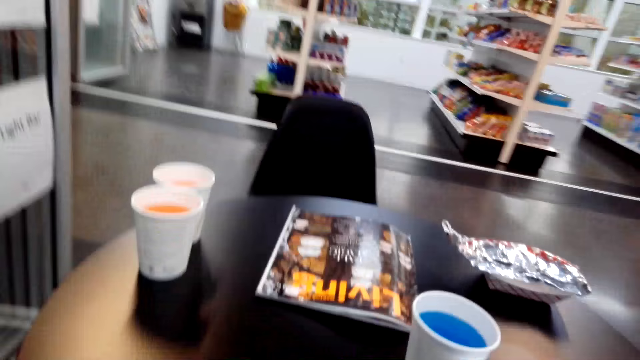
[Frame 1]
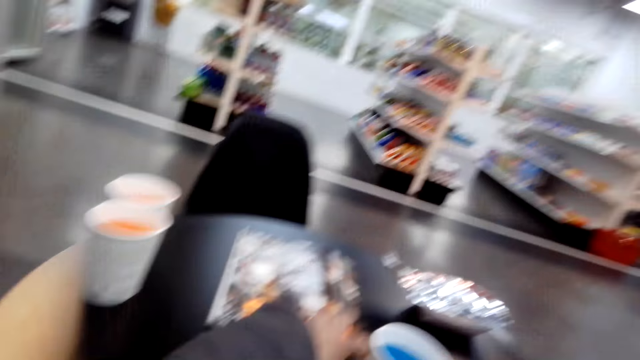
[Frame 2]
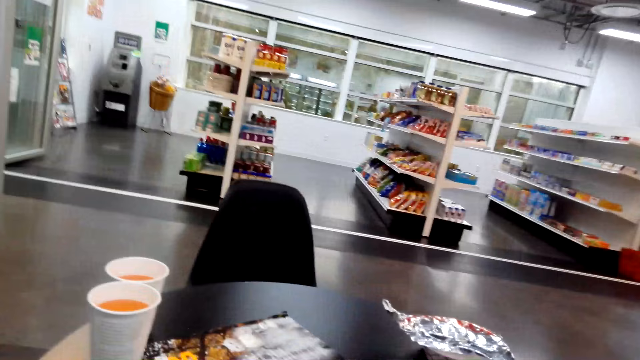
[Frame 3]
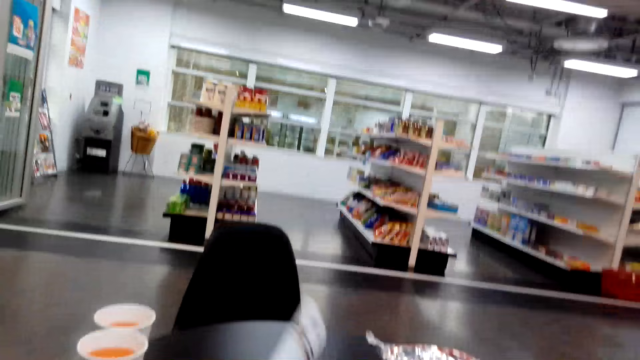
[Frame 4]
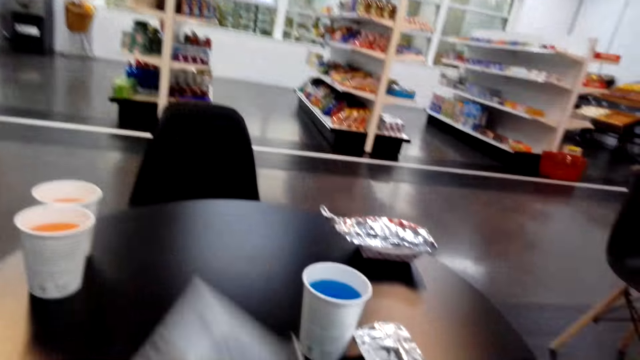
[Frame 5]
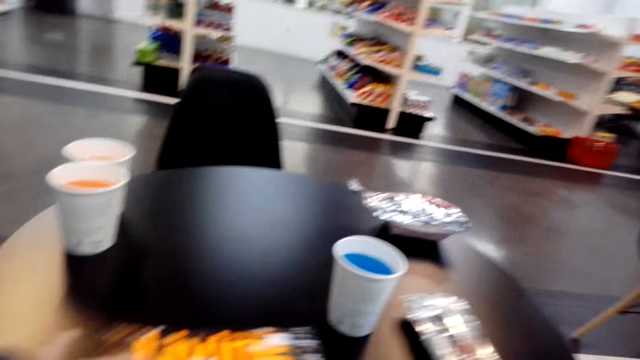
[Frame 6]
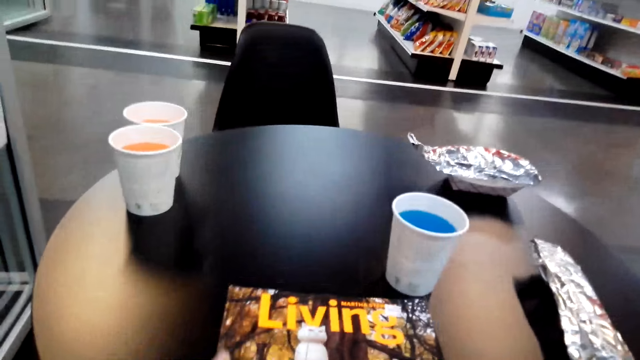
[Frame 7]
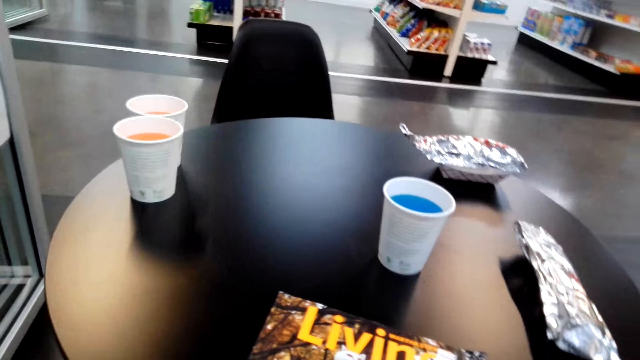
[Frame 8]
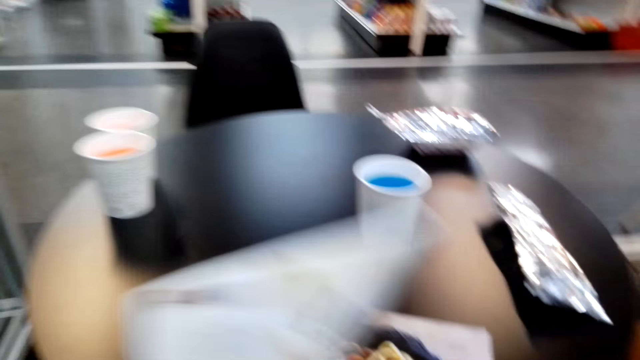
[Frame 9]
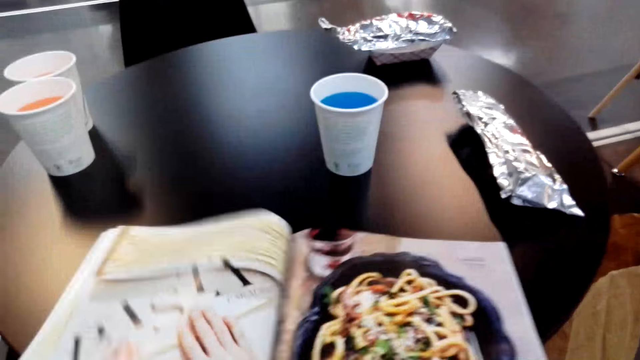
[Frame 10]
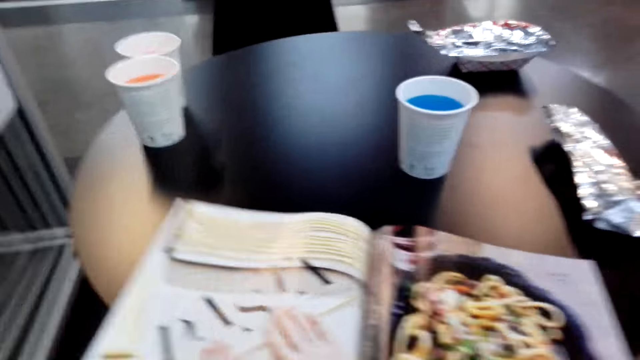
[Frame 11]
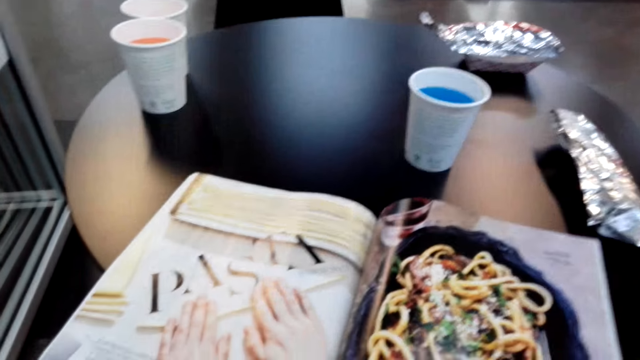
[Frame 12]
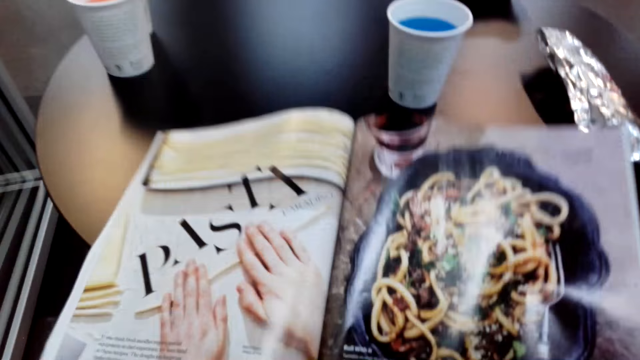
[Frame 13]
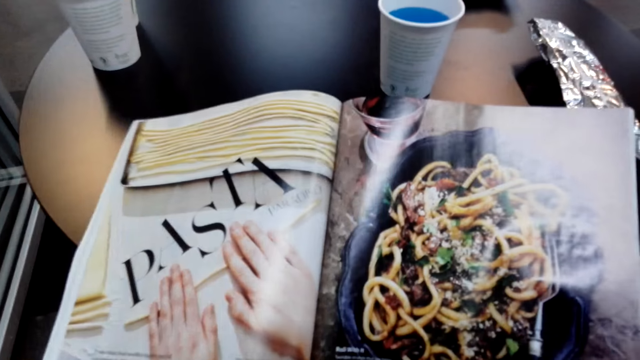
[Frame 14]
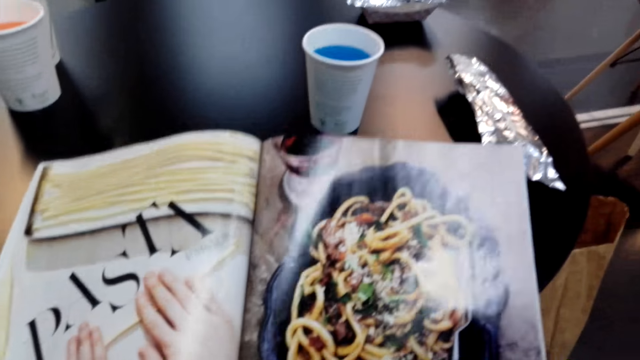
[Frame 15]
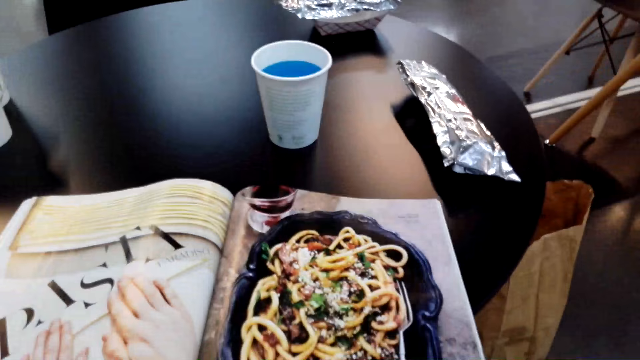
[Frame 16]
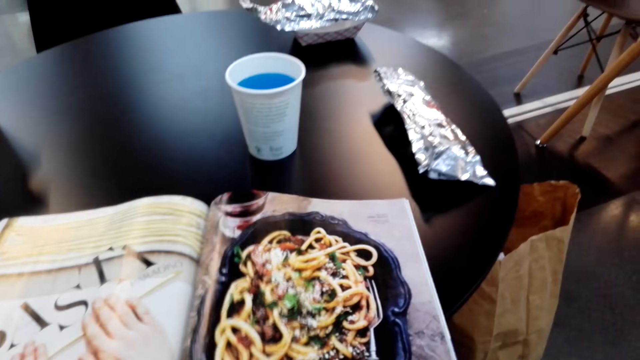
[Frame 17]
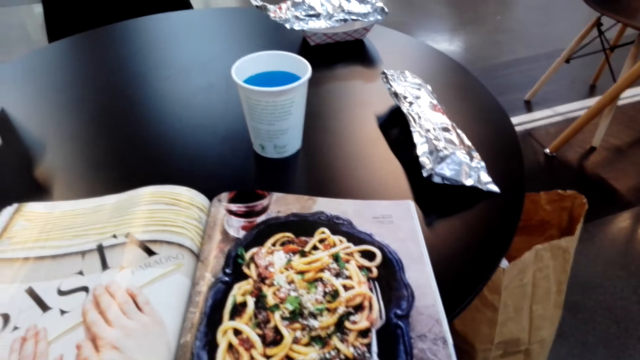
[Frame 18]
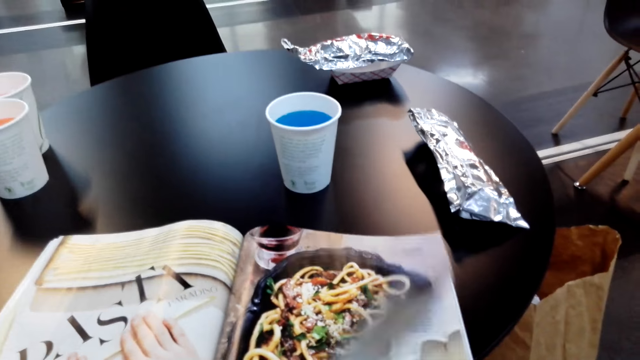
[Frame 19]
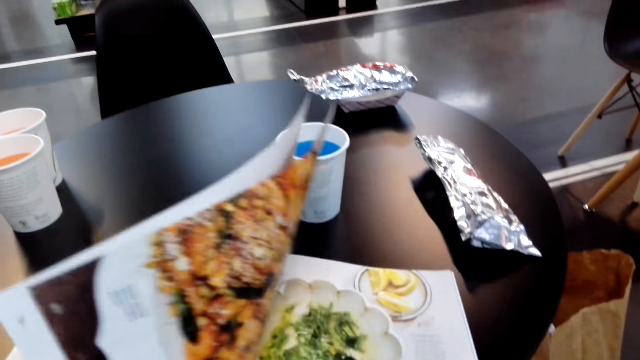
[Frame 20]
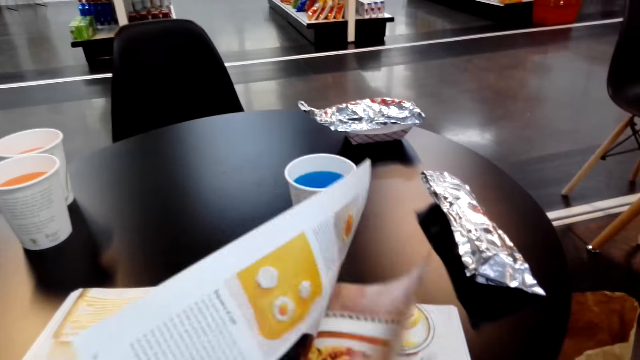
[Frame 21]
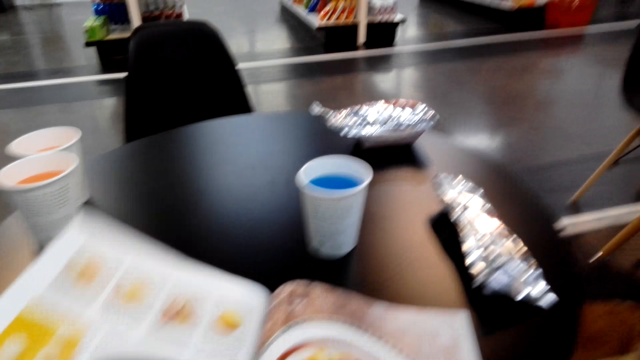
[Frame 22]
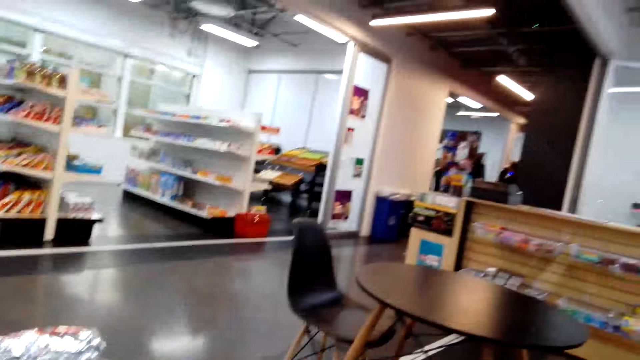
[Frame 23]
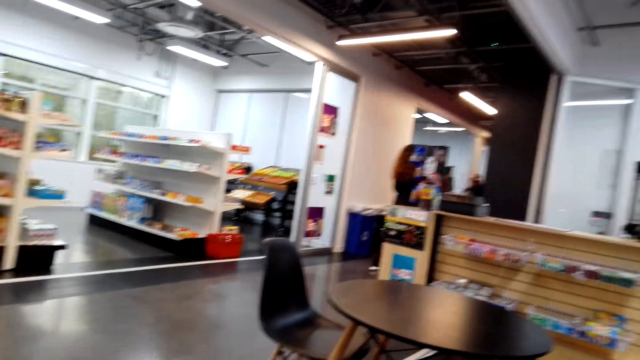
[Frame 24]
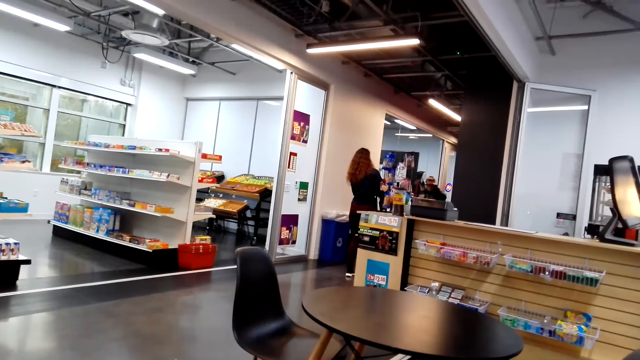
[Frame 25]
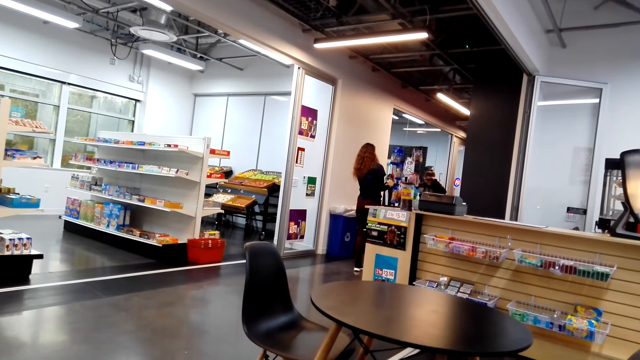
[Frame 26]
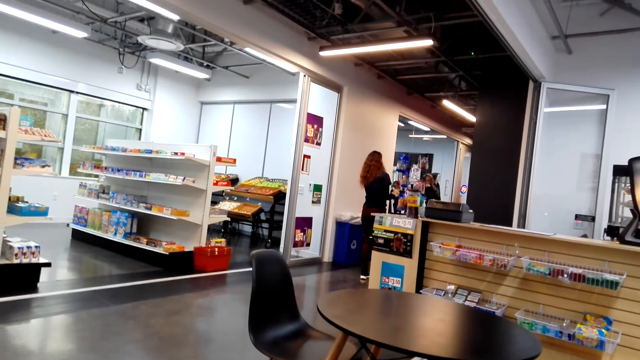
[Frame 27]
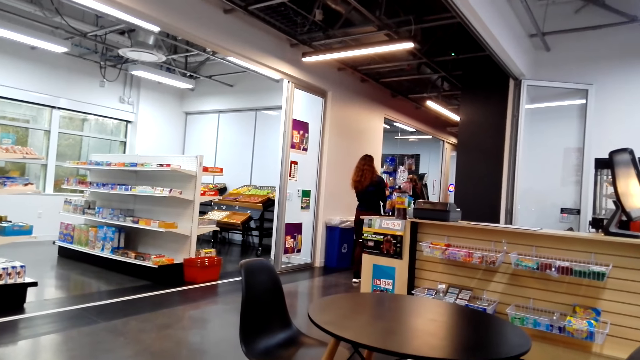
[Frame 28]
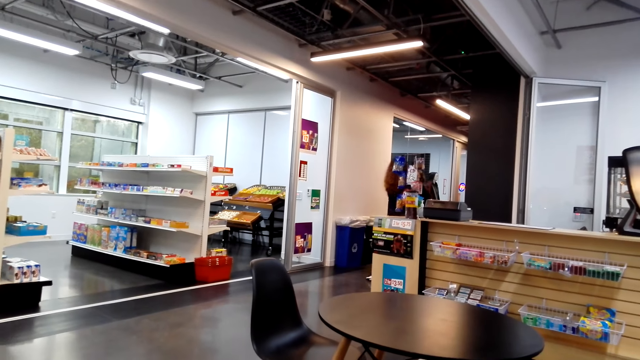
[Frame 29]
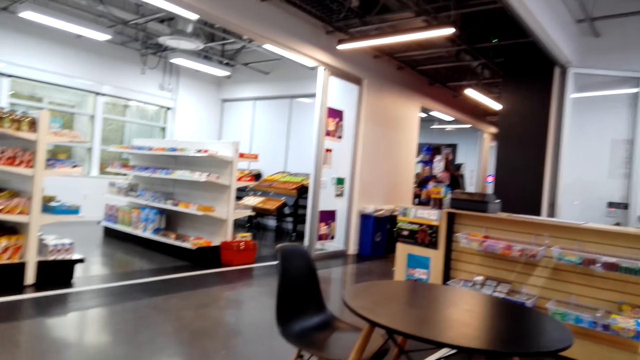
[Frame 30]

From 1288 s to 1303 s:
The camera wearer pulls a magazine on the table. They open the magazine on the table. They peruse the magazine on the table and turn pages of the magazine.

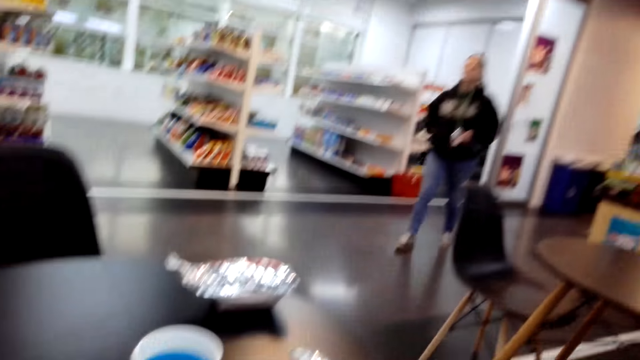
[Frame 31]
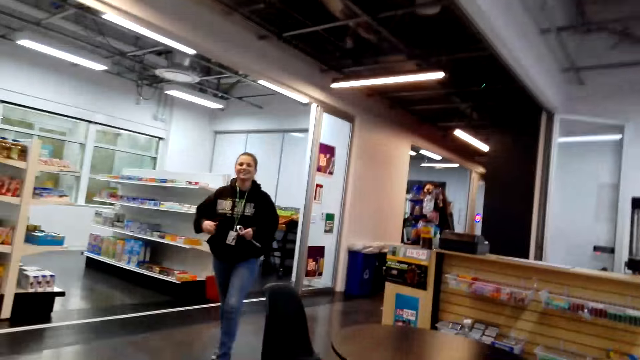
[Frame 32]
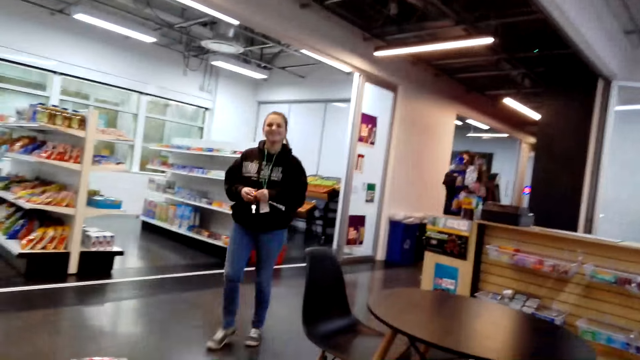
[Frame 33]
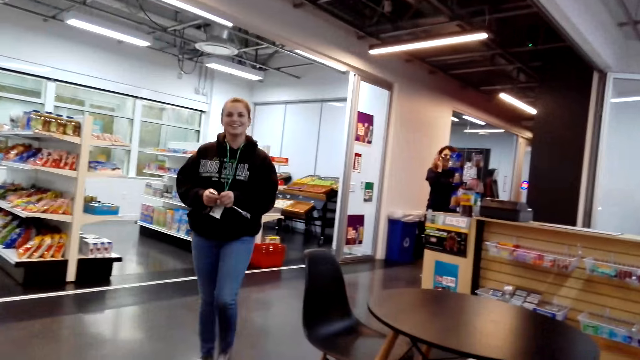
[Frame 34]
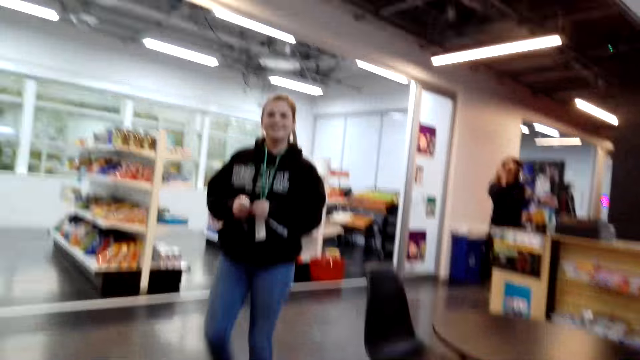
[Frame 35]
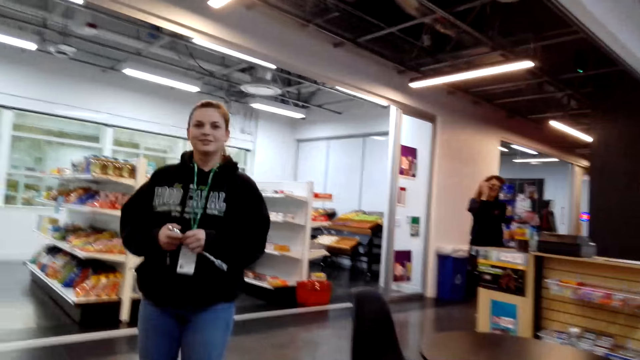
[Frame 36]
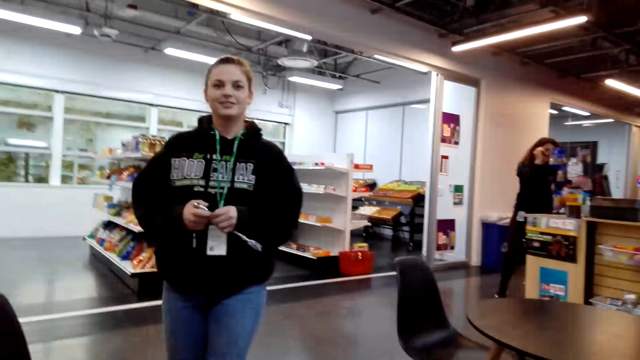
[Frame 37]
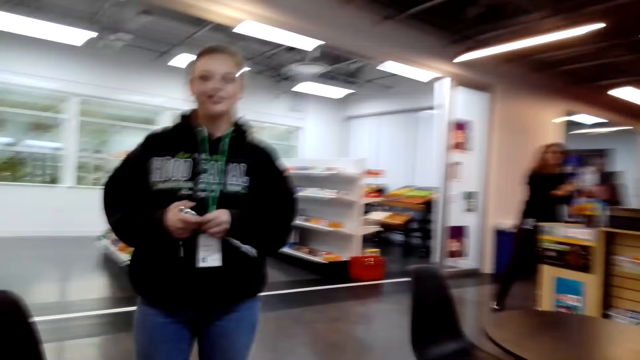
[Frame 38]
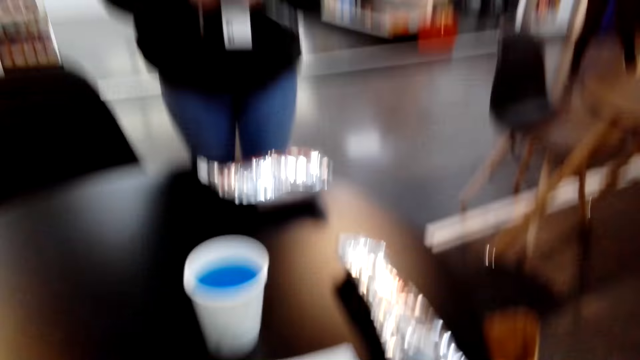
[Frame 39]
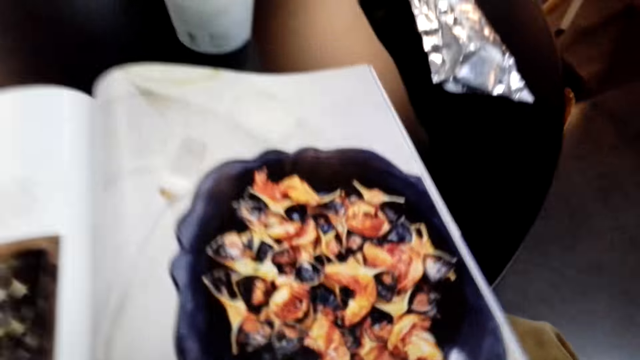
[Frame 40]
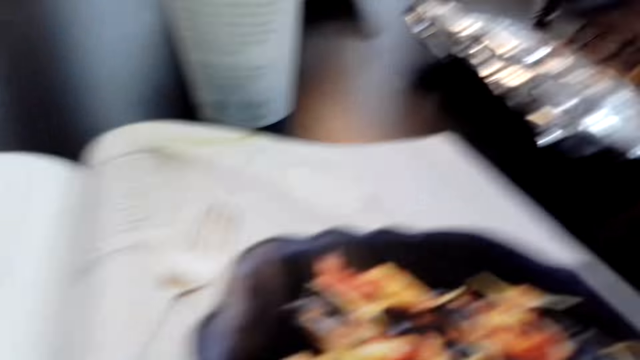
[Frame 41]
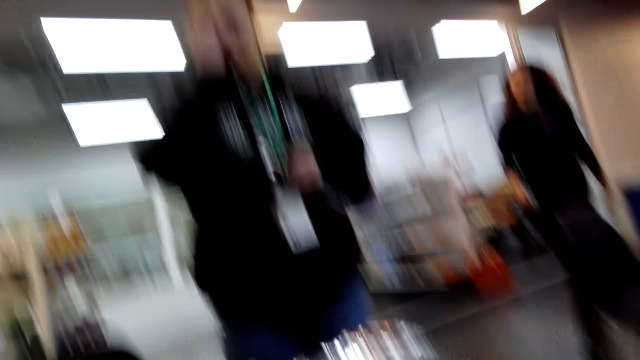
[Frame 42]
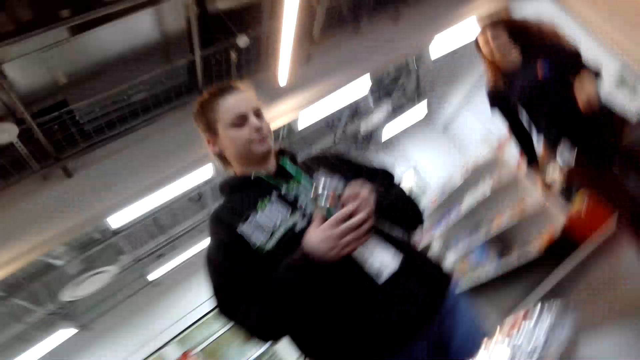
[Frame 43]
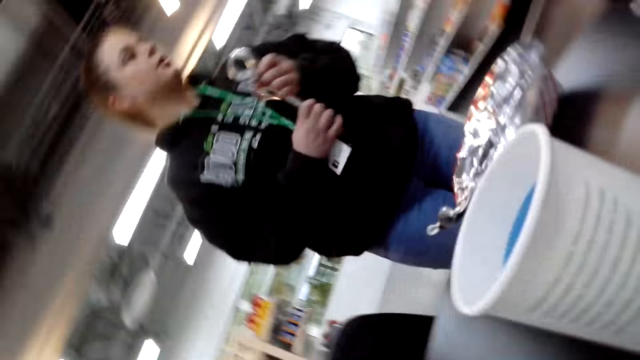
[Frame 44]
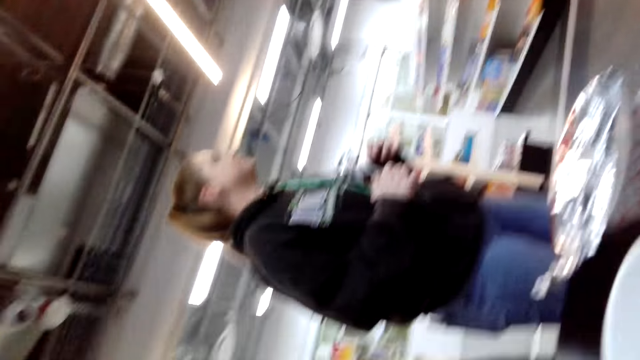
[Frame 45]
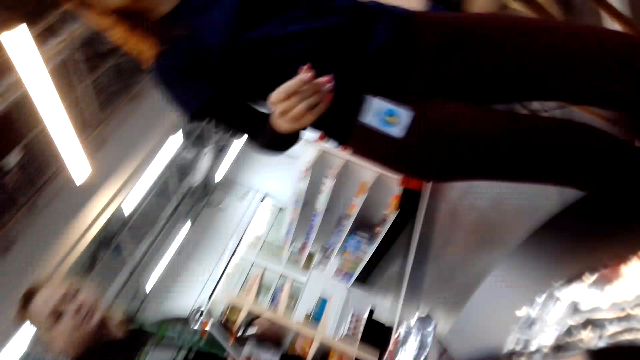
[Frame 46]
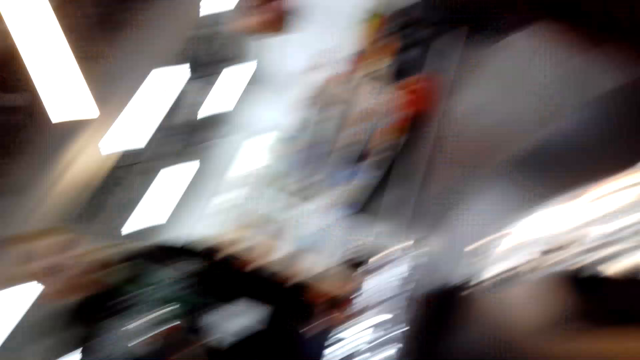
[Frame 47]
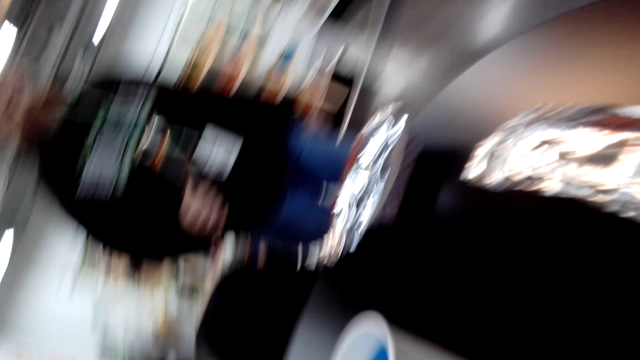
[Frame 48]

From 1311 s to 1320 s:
A lady walks around the store. The lady stands in the store.
